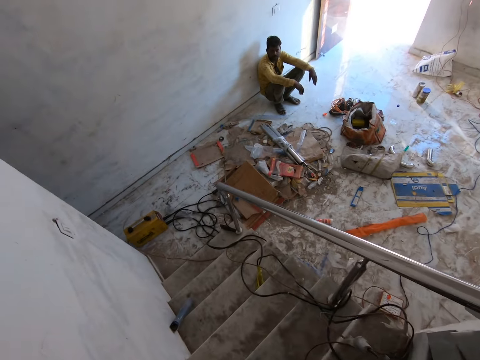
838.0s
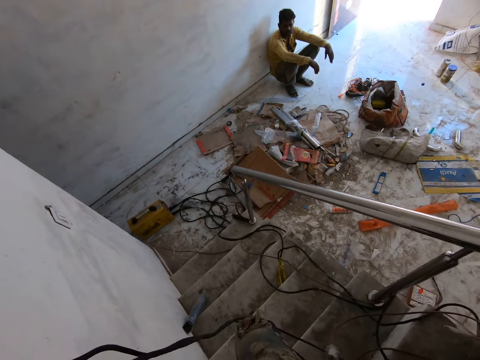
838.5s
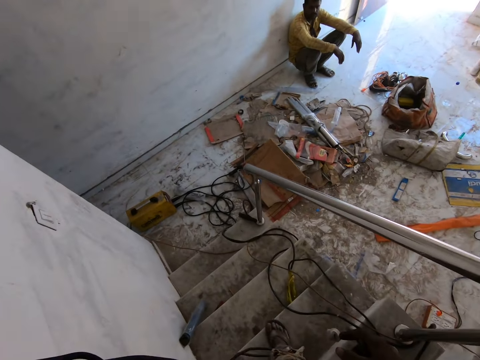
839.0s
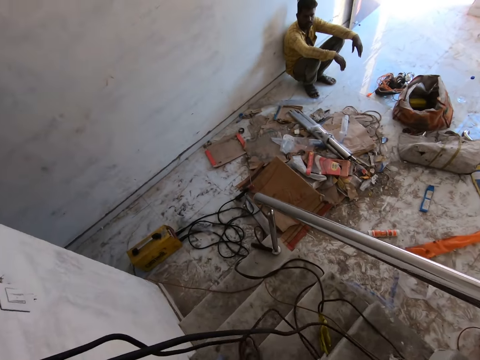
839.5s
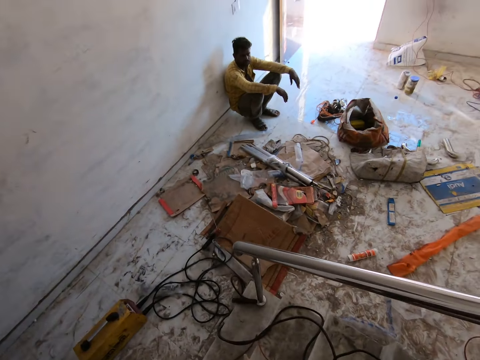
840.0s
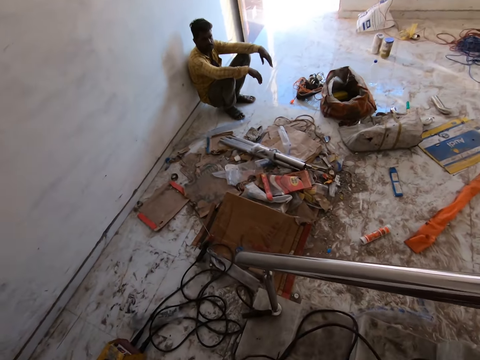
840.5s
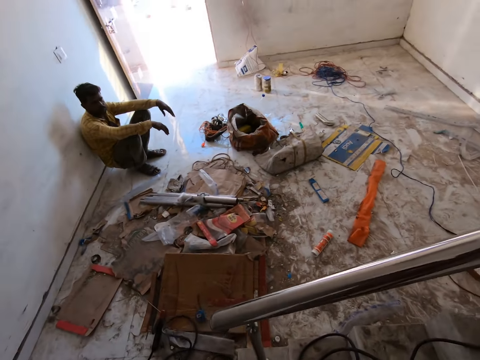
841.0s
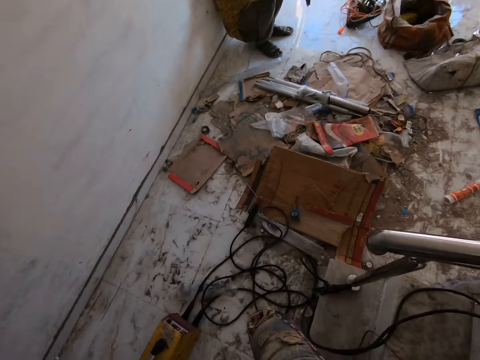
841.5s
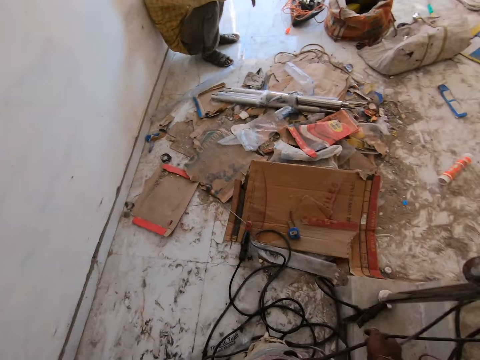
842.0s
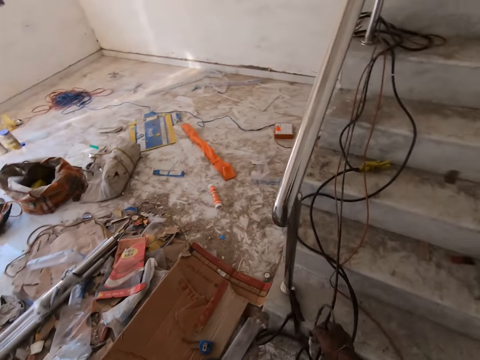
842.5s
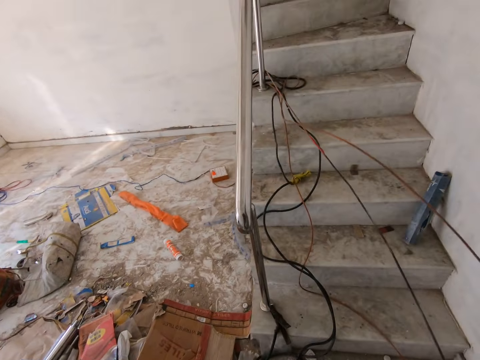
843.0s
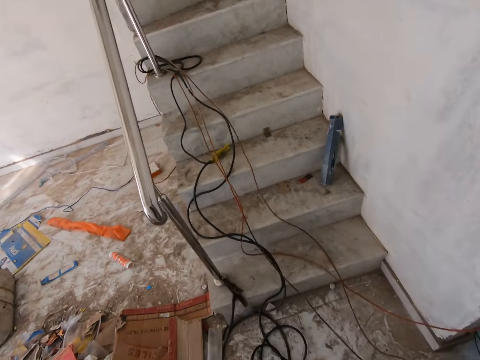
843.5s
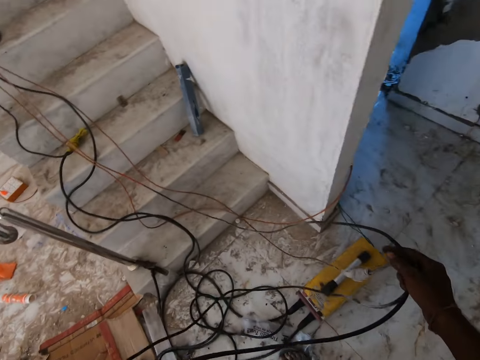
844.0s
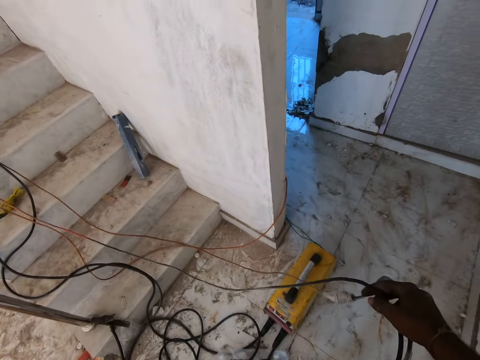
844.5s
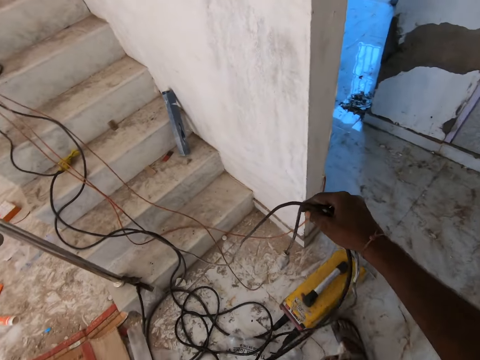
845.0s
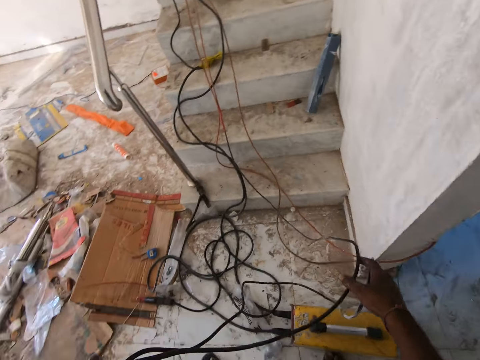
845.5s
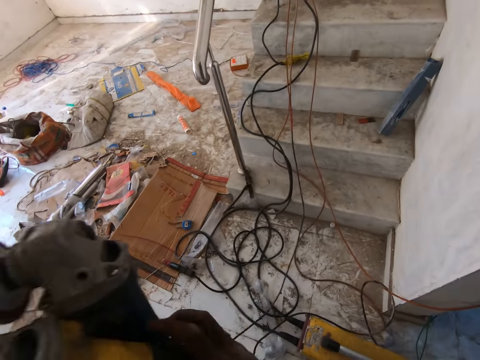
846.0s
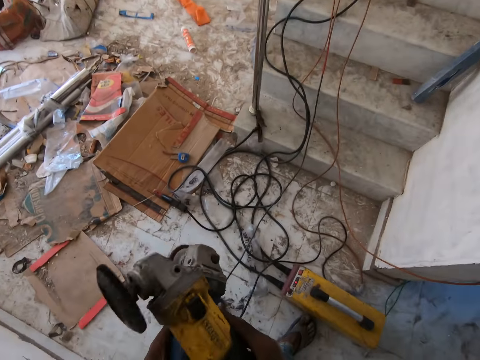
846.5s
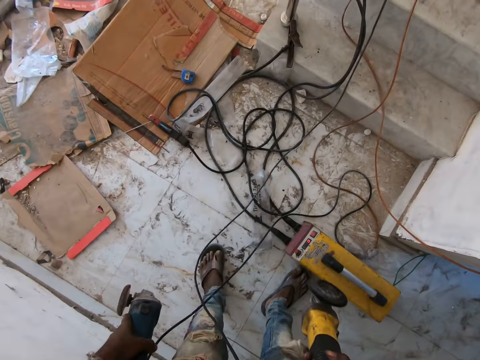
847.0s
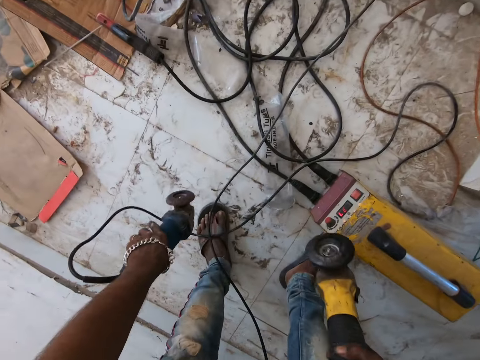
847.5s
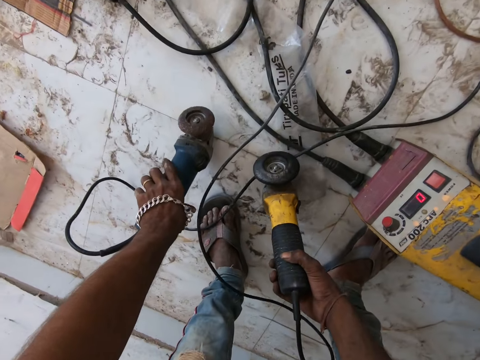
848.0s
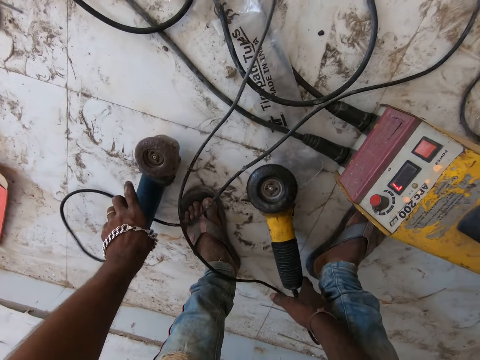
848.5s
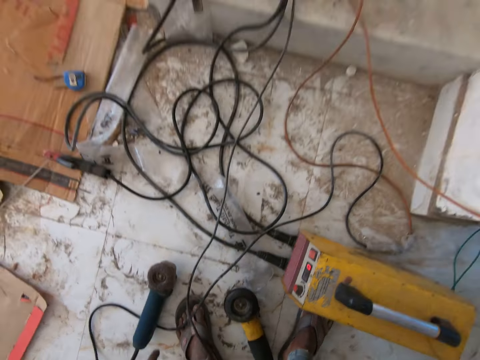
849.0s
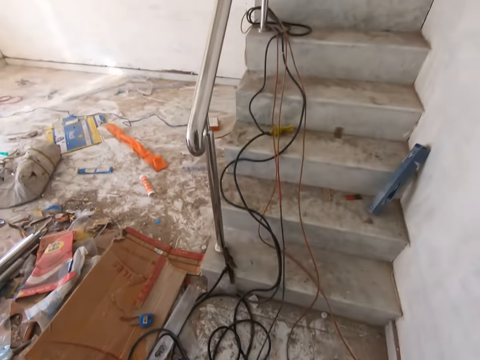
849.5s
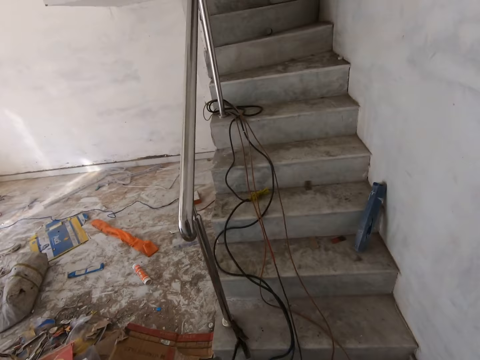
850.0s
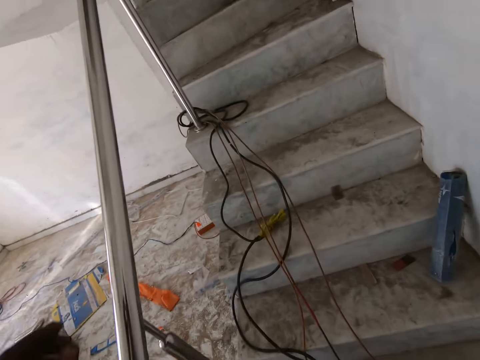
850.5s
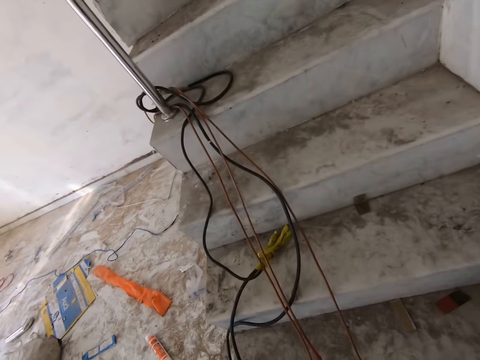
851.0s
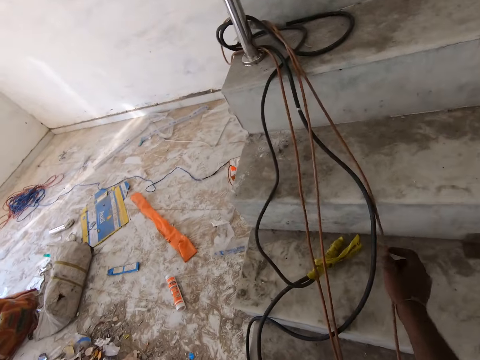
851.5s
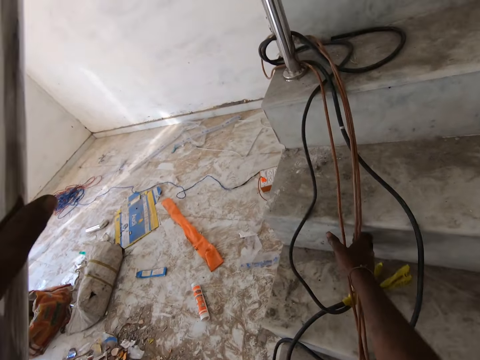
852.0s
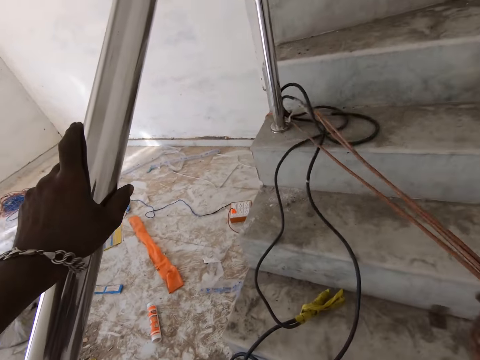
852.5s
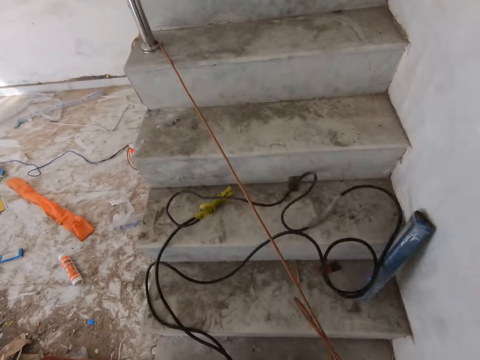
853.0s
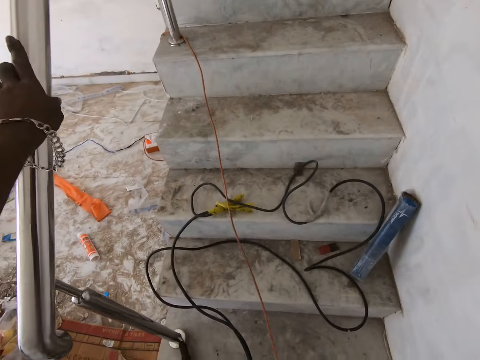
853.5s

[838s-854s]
The camera wearer looks at a man. He walks down the stairs. He looks around. He pulls the cord with the right hand. He holds the cord with the right hand. He drops the wire on the floor with his right hand. He holds the machines with both hands. He drops the sander on the floor with both hands. He holds a rail with his left hand. He pulls some wires with his right hand. He picks up the cords with the right hand.

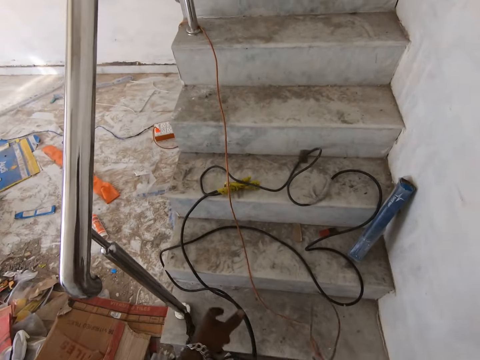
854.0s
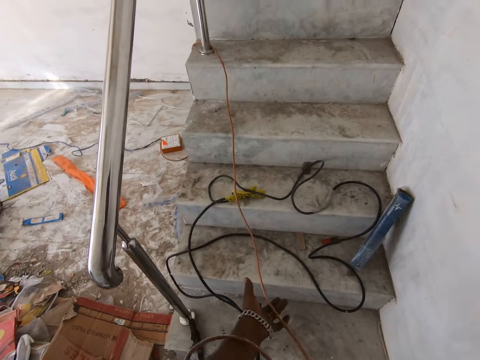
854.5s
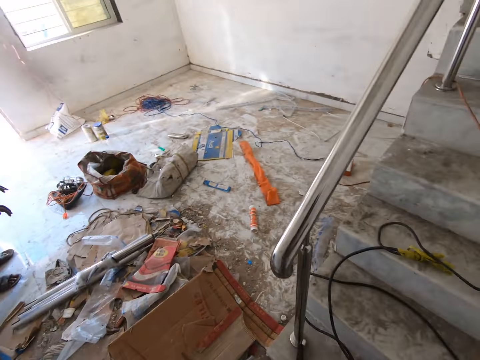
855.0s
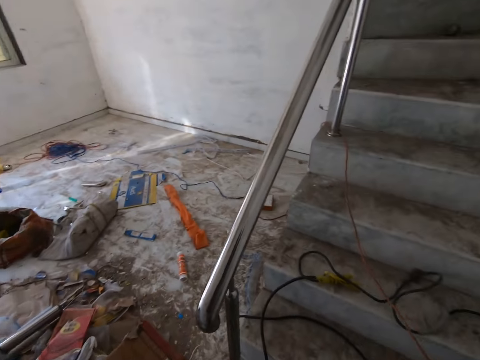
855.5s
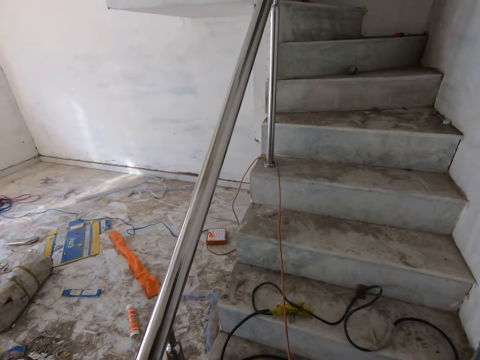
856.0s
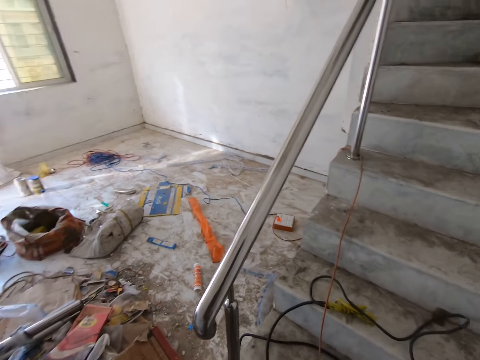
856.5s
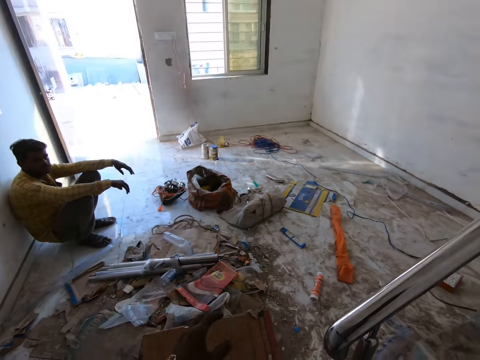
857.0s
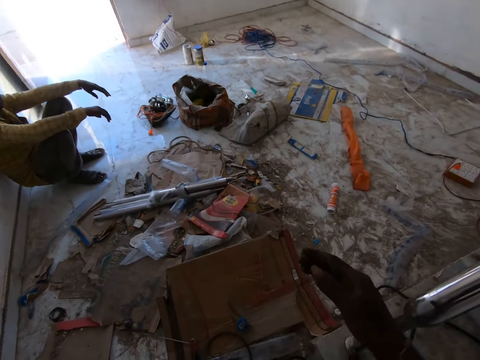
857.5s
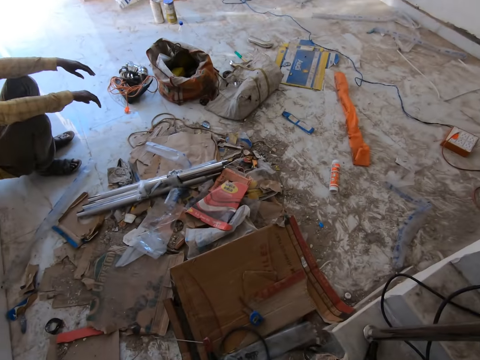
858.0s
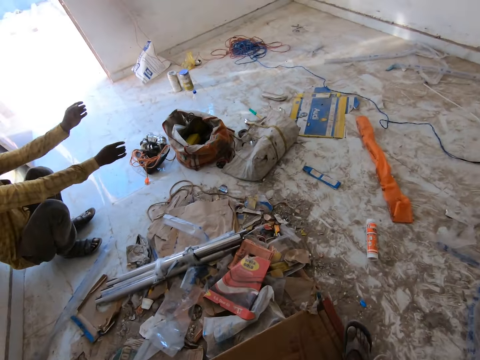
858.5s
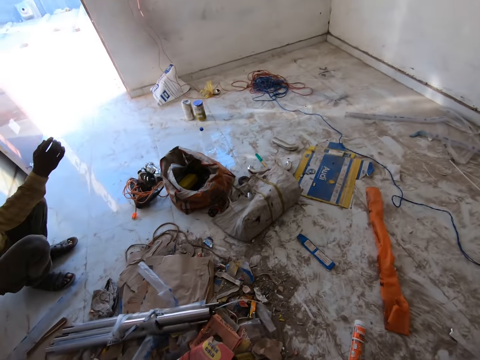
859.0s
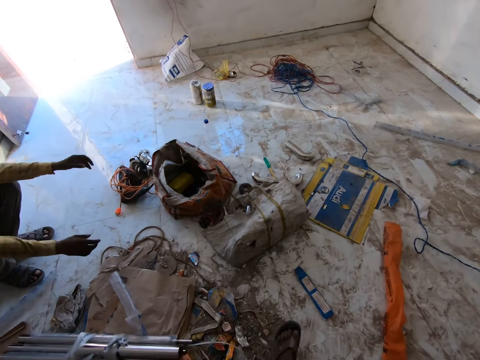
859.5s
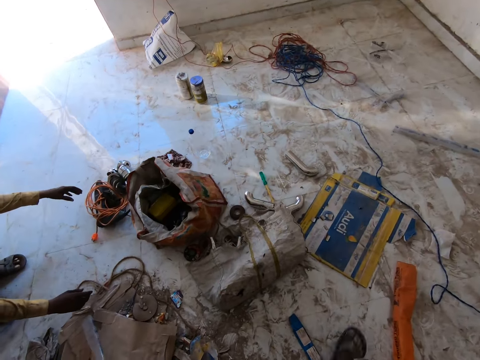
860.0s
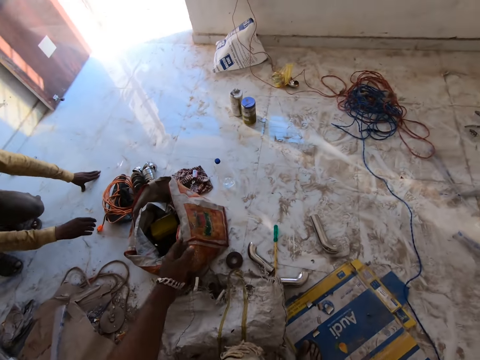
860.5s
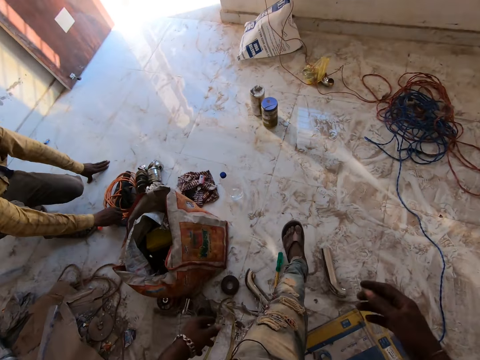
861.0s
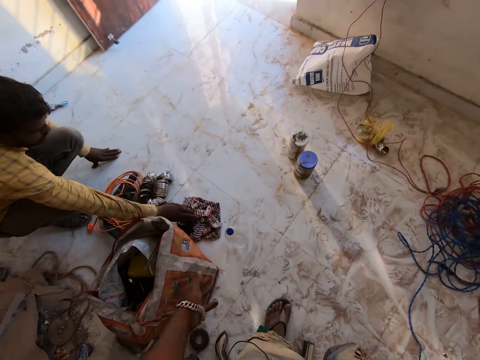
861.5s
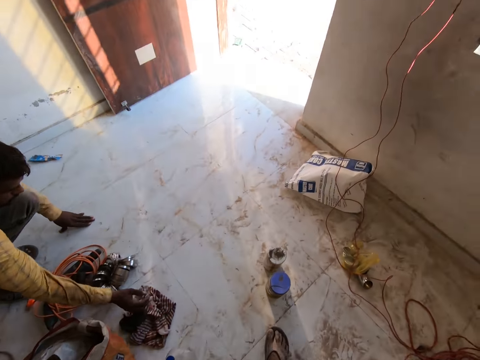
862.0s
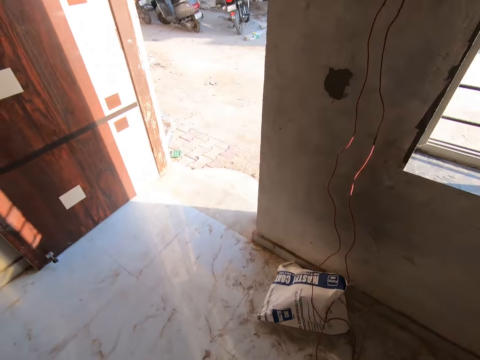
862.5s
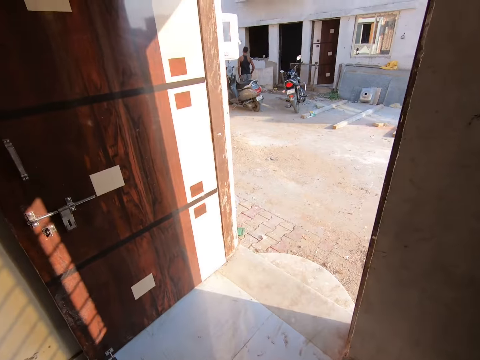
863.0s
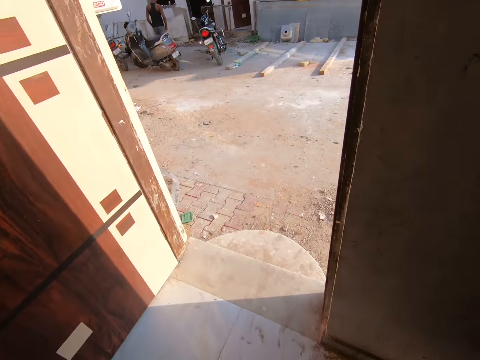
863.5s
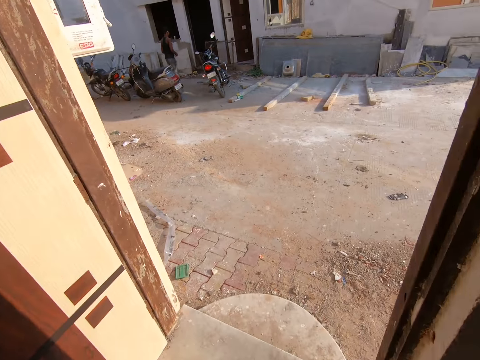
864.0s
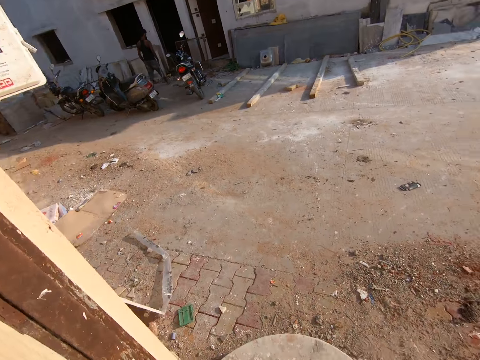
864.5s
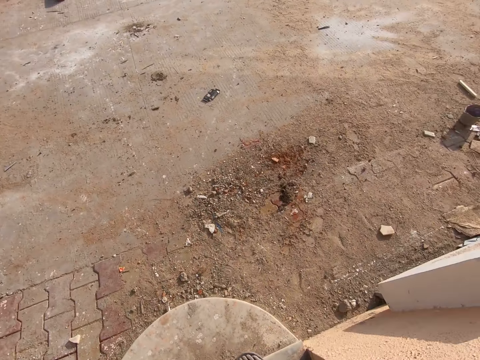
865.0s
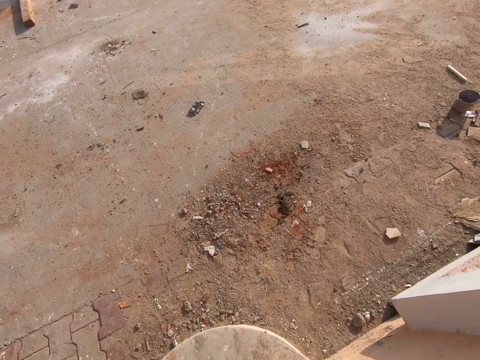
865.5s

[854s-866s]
The camera wearer pulls a wire with his left hand. He holds the cords with both hands. He interacts with a man. He looks around. He steps ahead. He swings both hands. He steps ahead. He looks outside.
